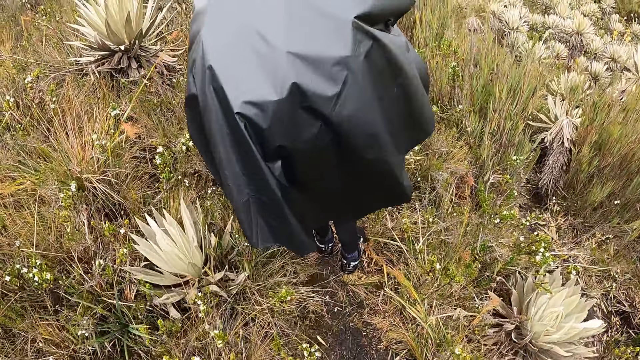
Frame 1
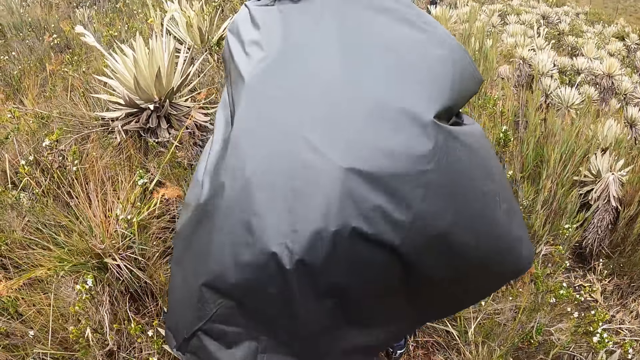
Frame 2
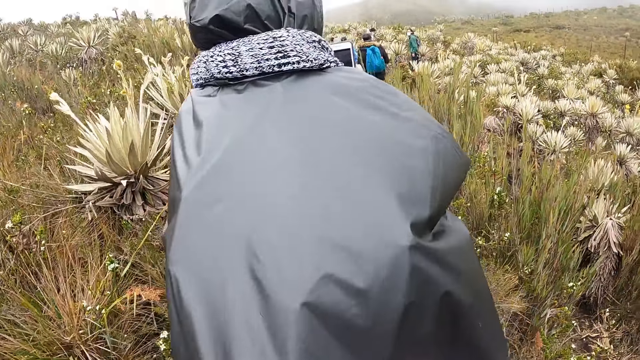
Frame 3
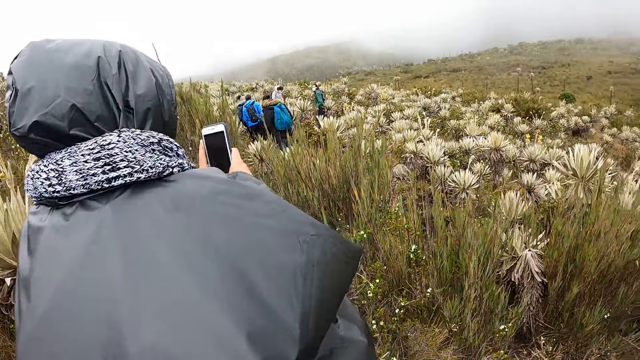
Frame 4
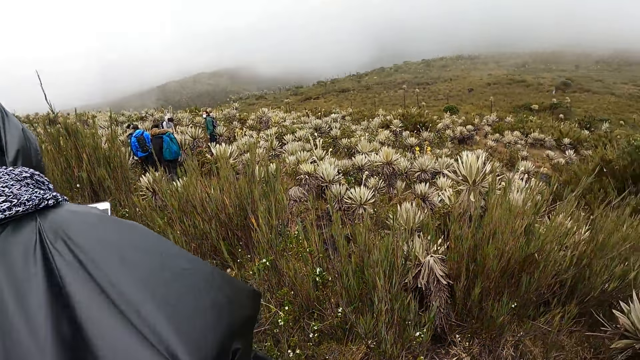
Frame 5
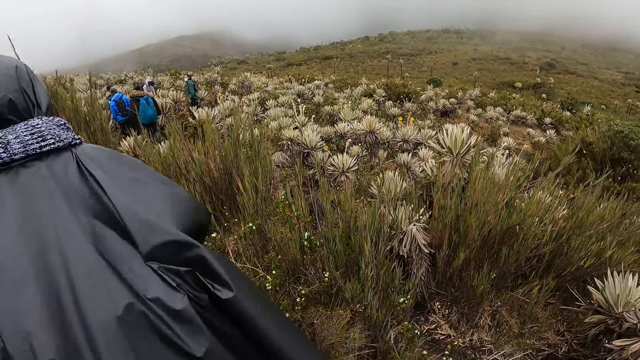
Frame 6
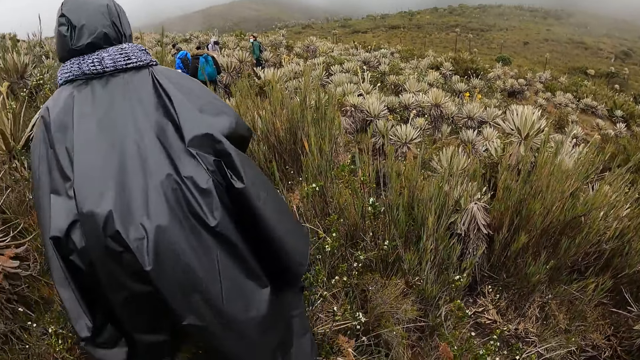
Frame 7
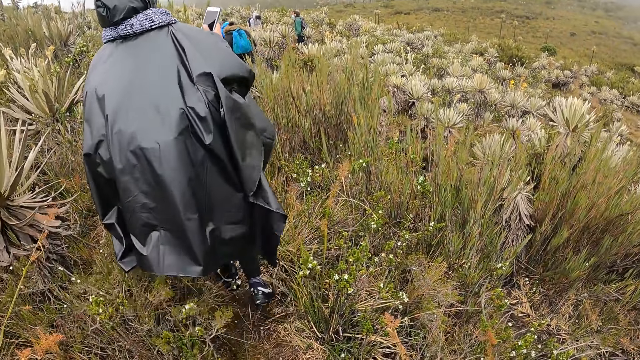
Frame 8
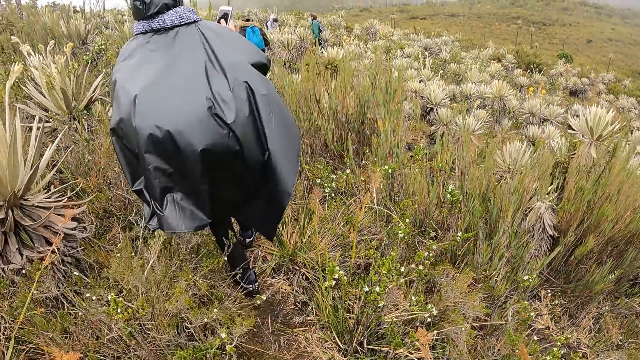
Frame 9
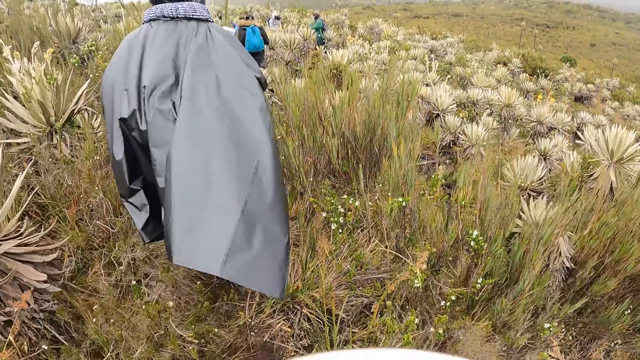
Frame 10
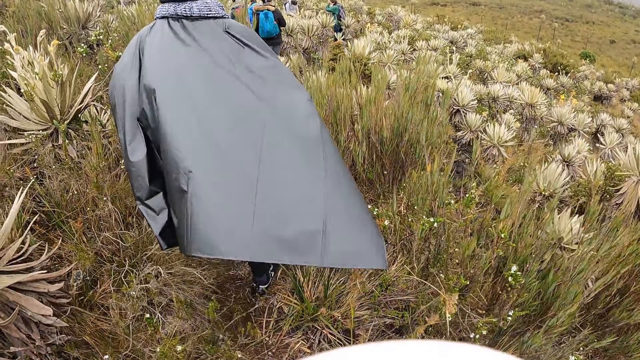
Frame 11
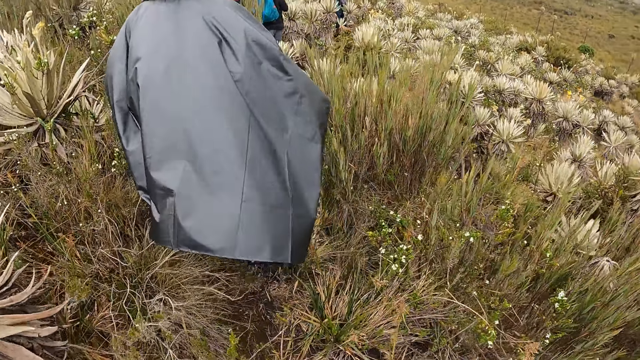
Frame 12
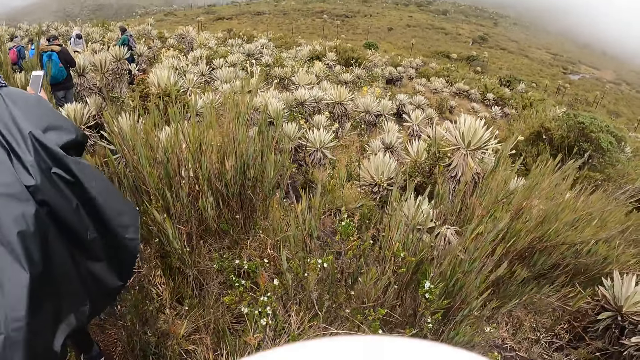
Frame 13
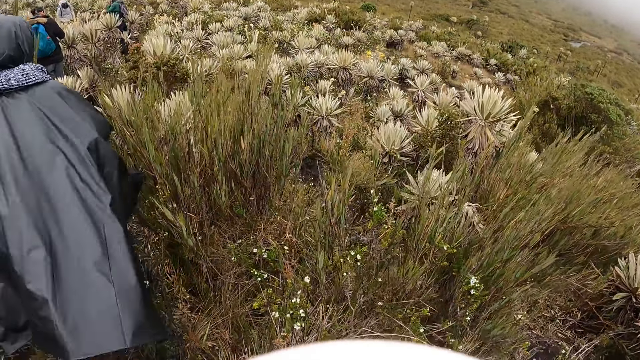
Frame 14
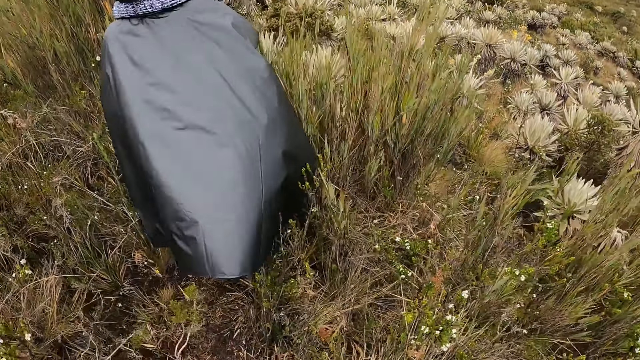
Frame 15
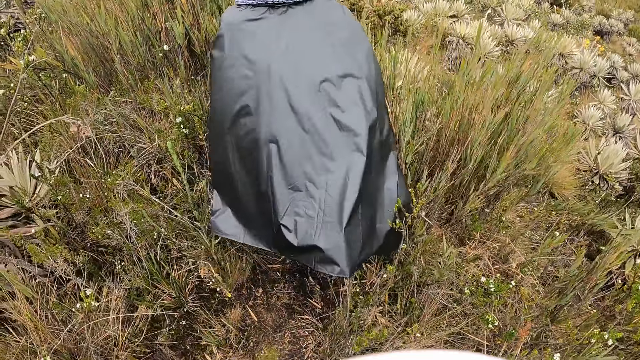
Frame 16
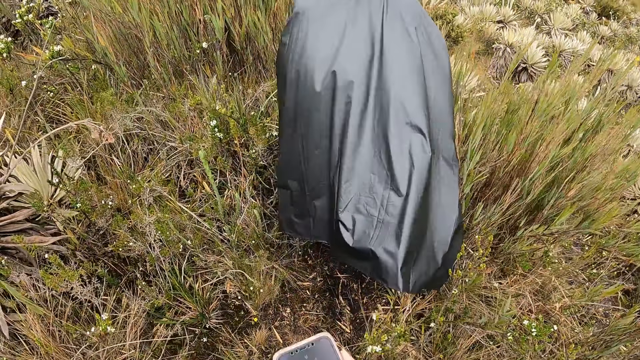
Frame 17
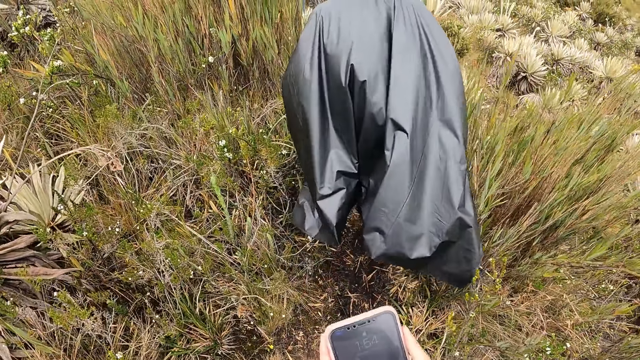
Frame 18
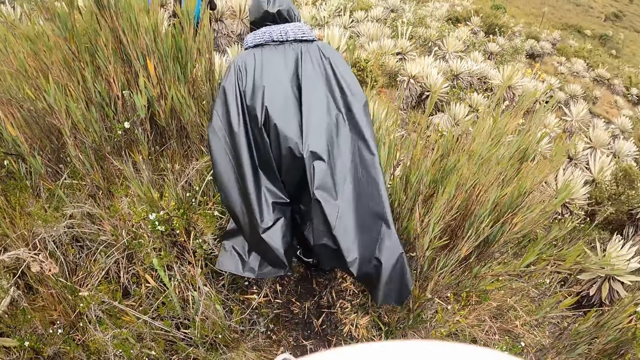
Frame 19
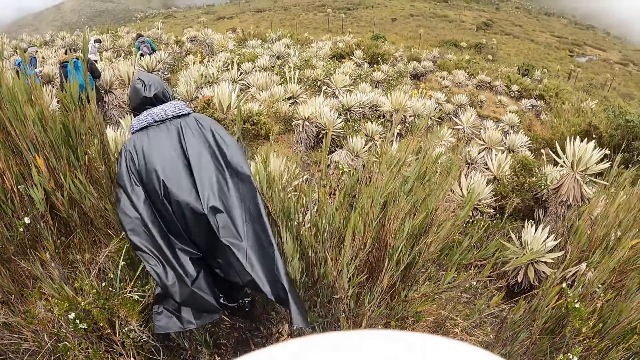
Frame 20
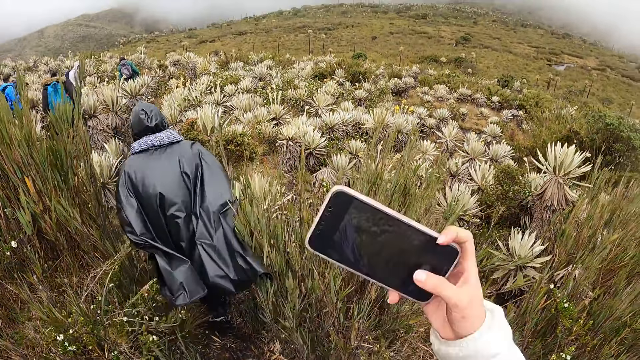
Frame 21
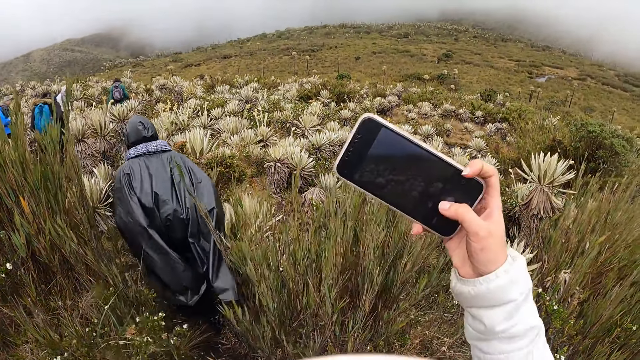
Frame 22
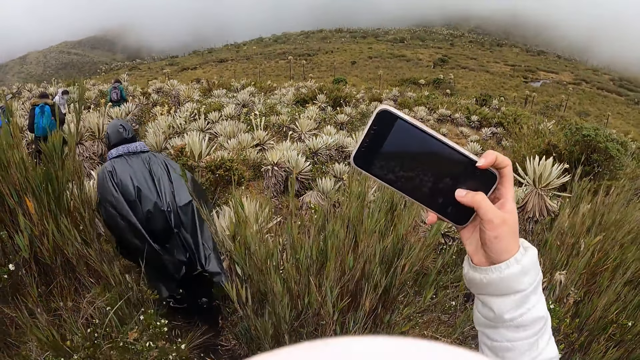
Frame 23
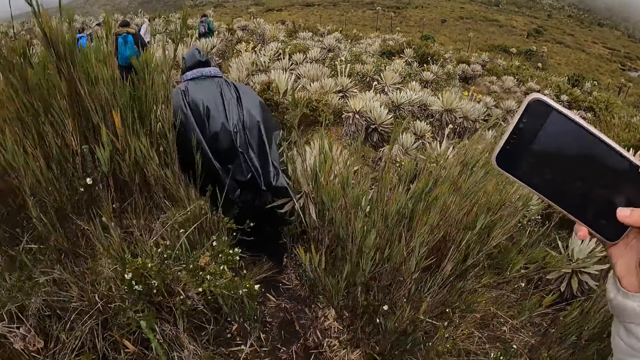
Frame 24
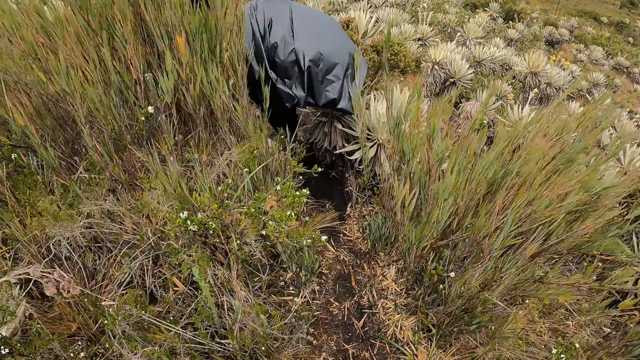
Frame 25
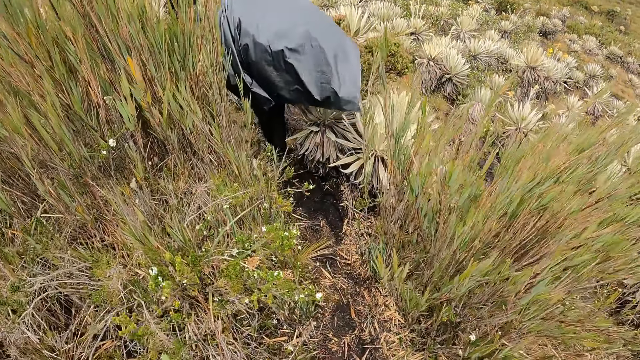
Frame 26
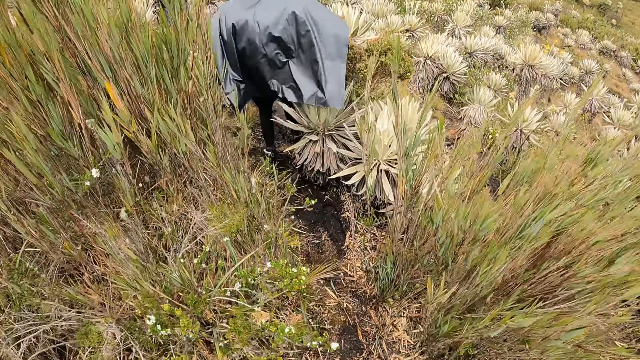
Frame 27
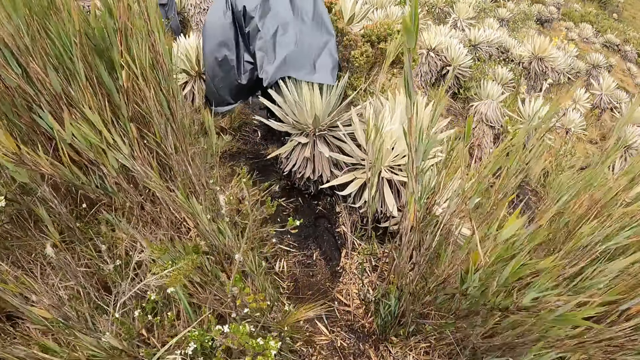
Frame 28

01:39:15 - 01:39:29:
A woman holds a phone with both hands. The camera wearer holds the phone with both hands. She holds the phone with her right hand. She takes a picture. She drops the phone with her right hand.

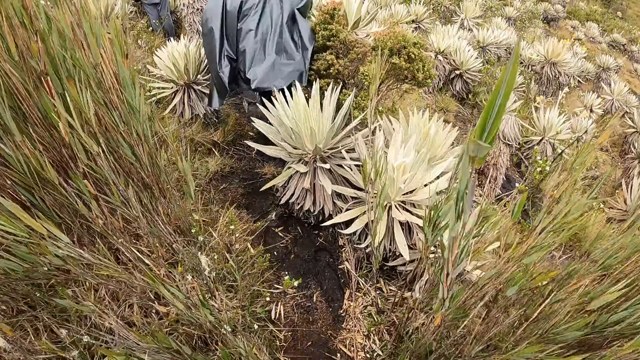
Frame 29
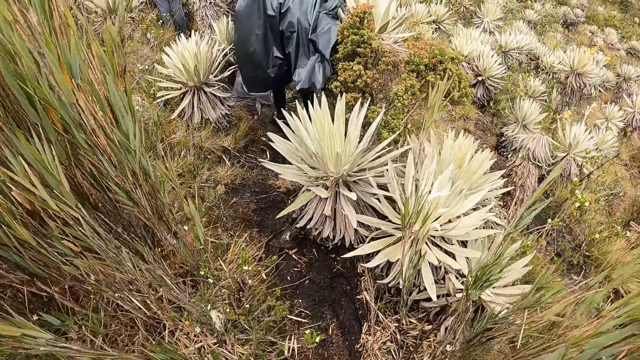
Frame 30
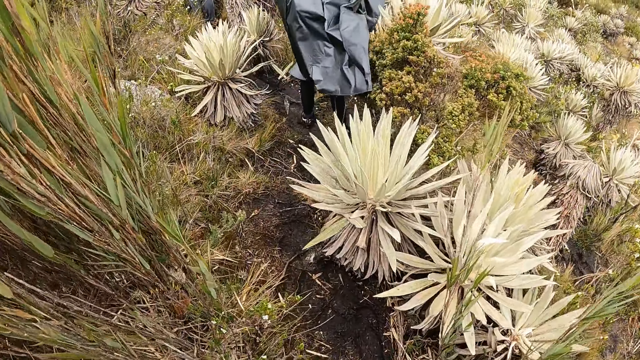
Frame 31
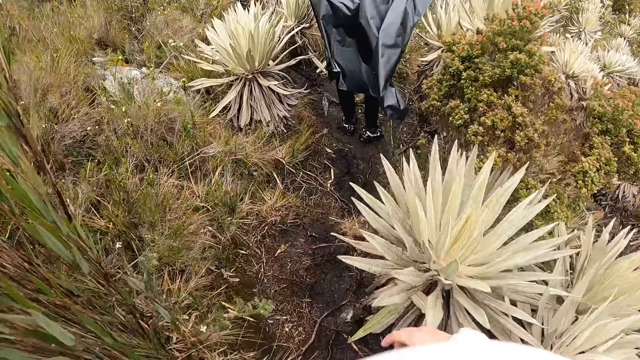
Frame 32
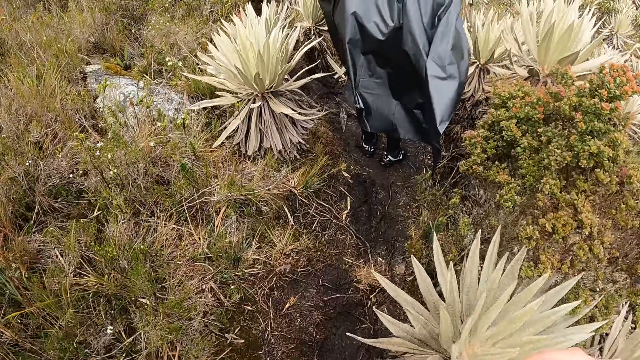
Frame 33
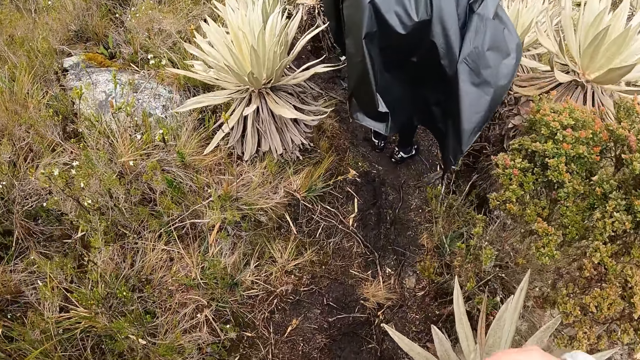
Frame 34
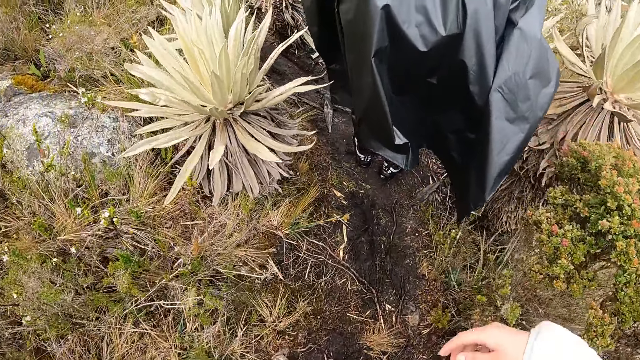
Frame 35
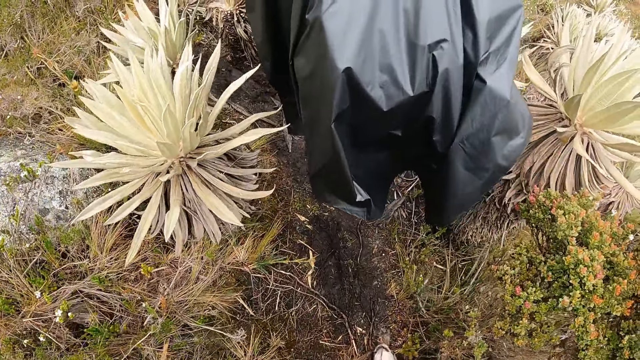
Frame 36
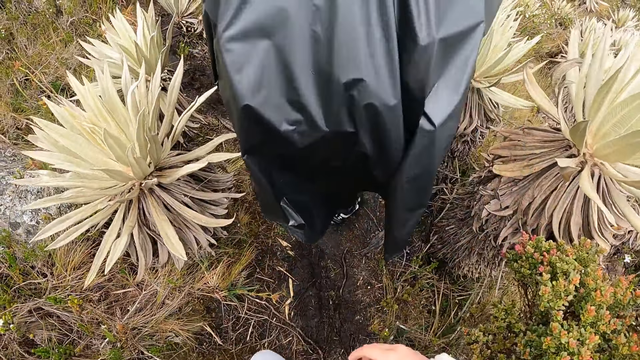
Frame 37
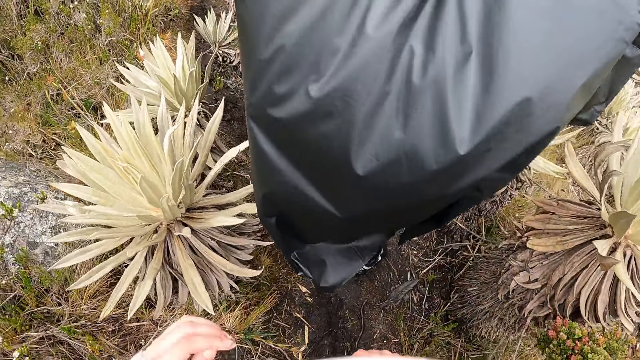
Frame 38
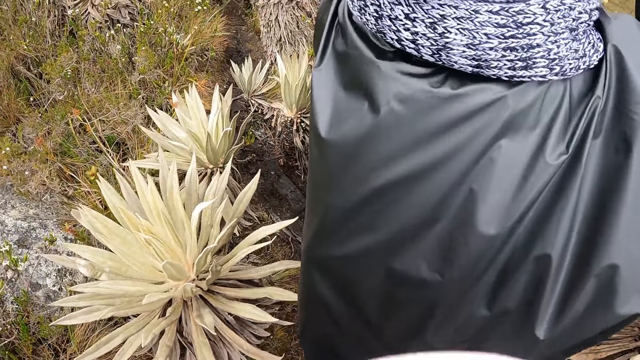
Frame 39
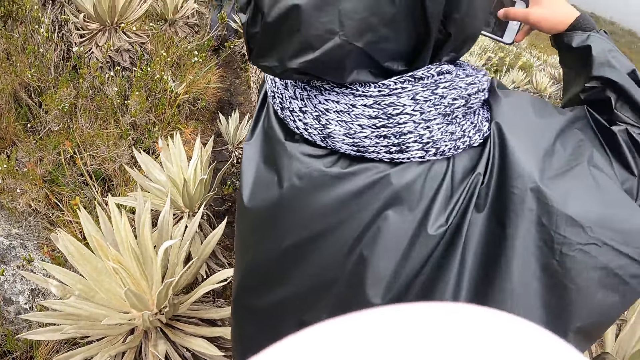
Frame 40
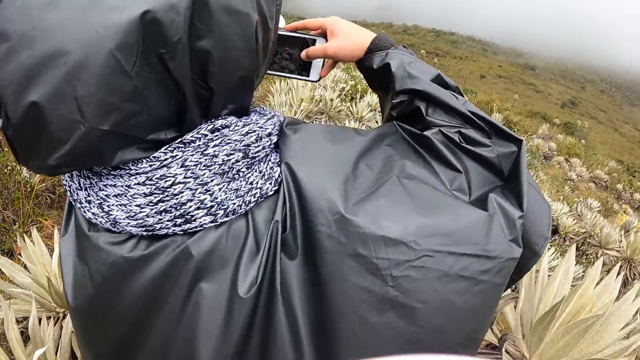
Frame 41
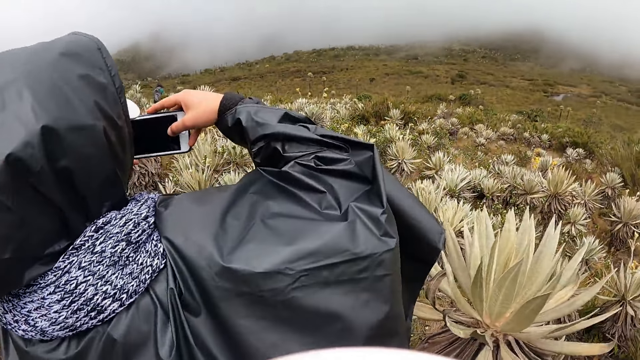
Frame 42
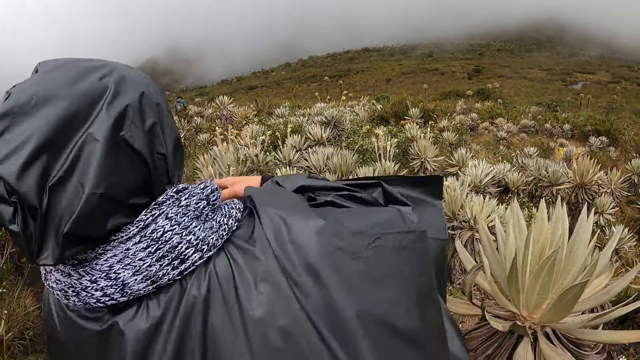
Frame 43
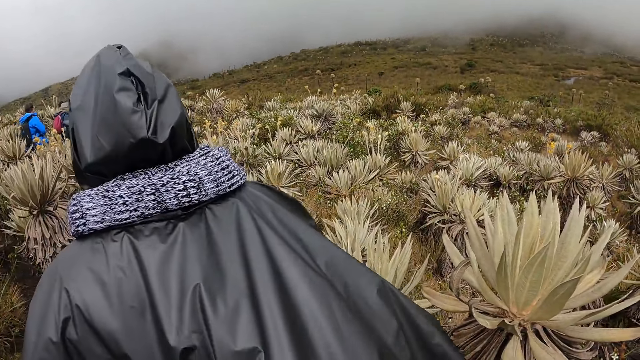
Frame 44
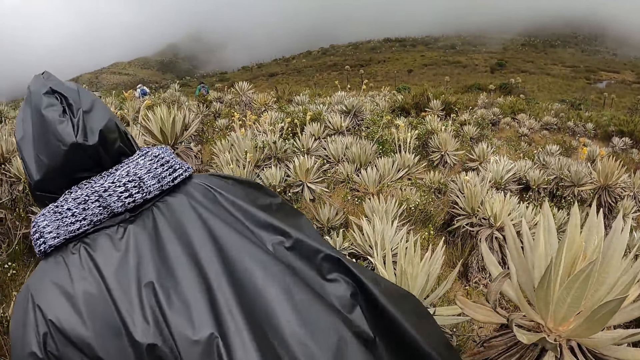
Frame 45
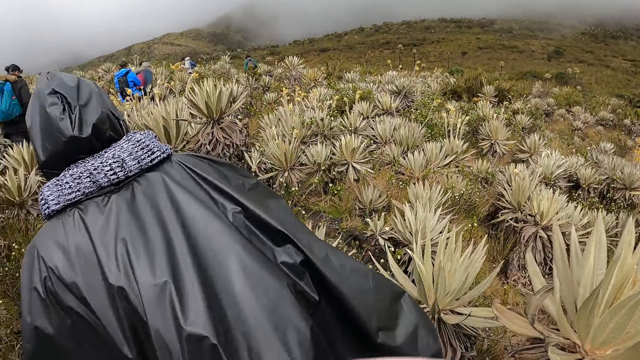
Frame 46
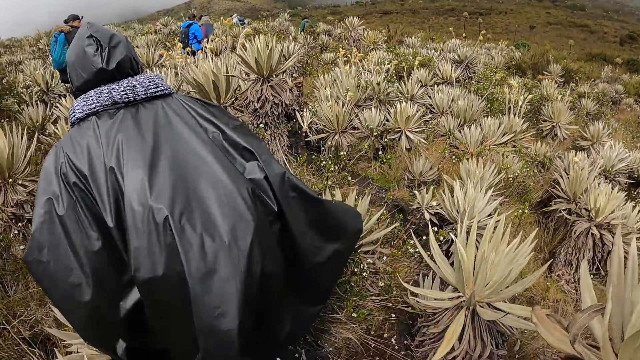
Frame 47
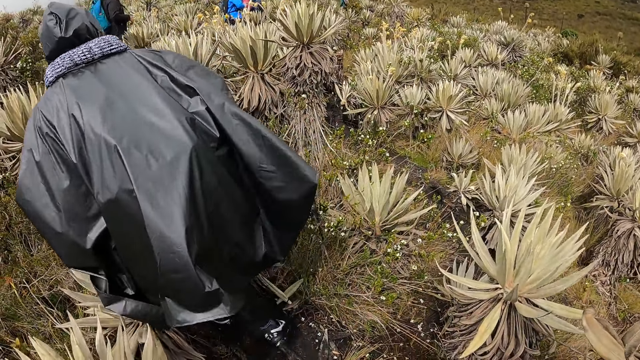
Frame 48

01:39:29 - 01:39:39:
The camera wearer walks outside. A woman holds the phone with her right hand. The camera wearer stands outside and looks around.
